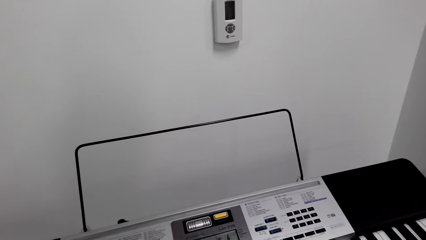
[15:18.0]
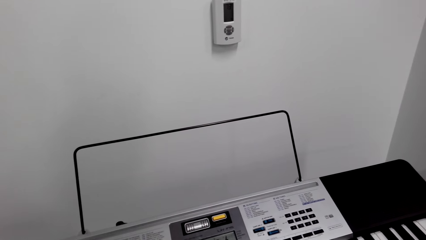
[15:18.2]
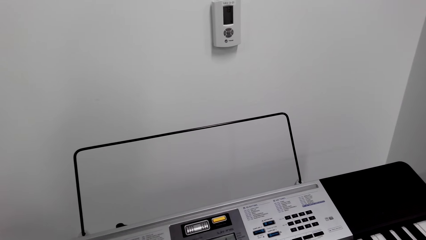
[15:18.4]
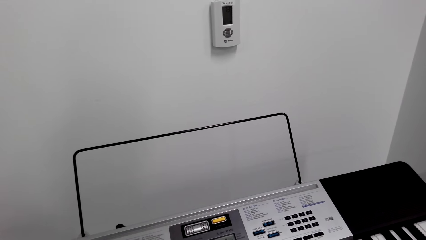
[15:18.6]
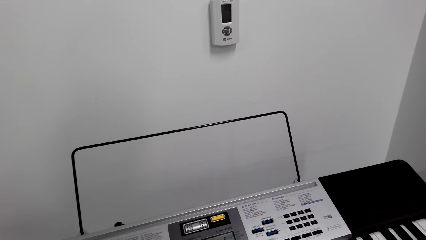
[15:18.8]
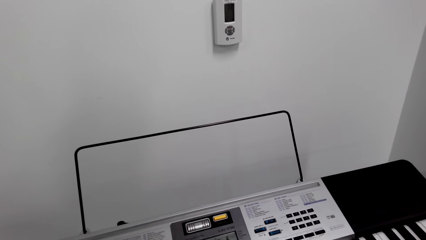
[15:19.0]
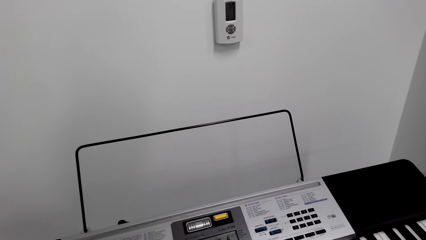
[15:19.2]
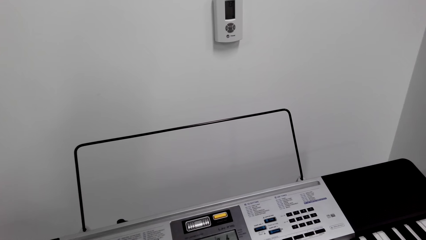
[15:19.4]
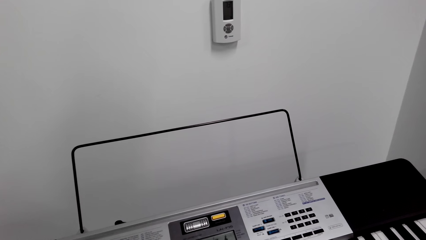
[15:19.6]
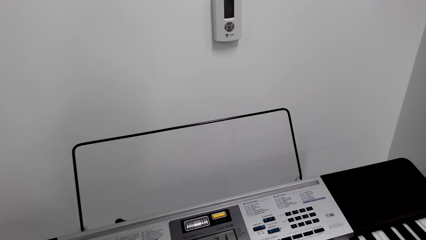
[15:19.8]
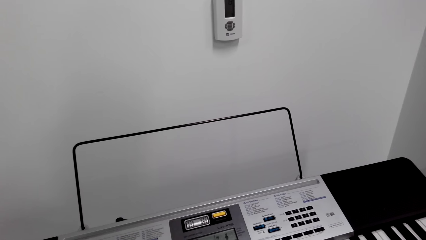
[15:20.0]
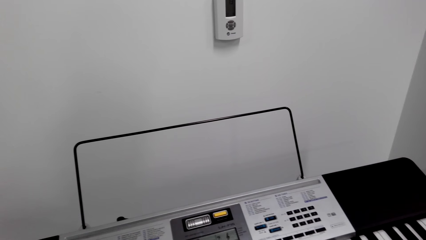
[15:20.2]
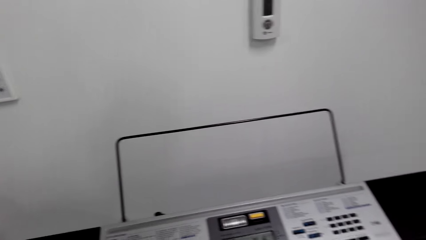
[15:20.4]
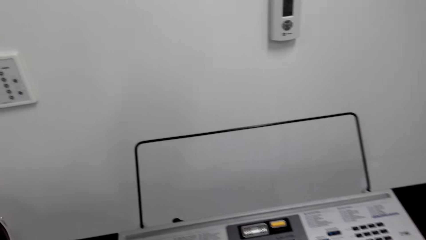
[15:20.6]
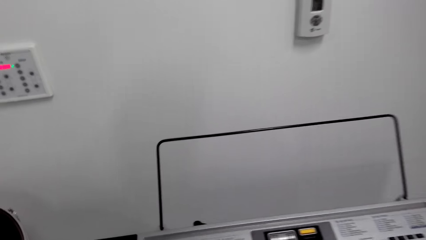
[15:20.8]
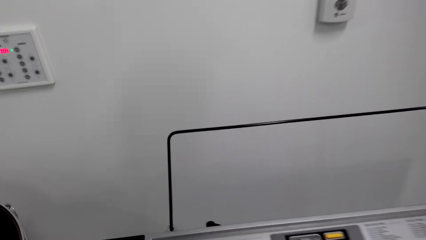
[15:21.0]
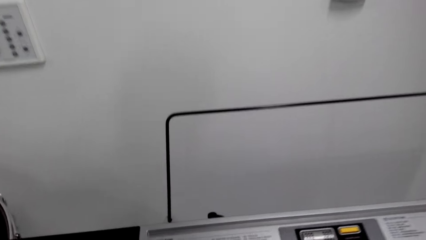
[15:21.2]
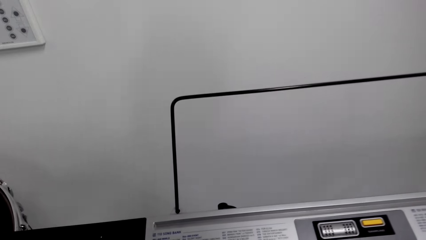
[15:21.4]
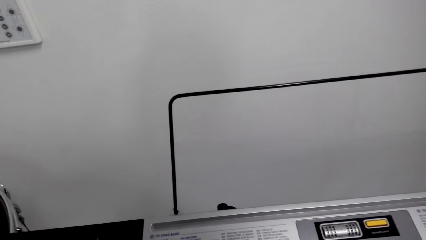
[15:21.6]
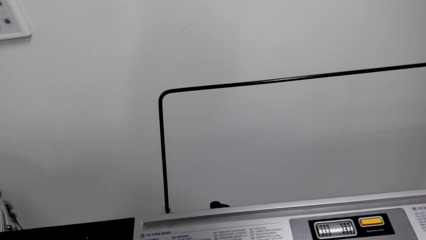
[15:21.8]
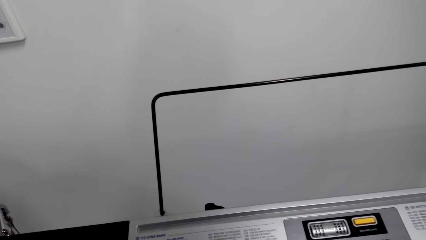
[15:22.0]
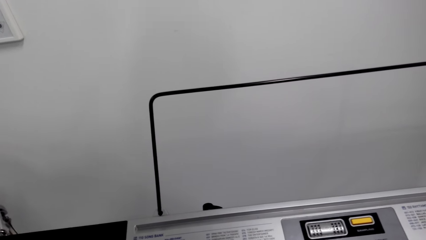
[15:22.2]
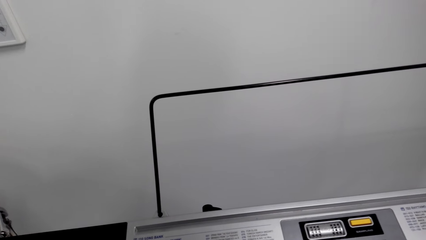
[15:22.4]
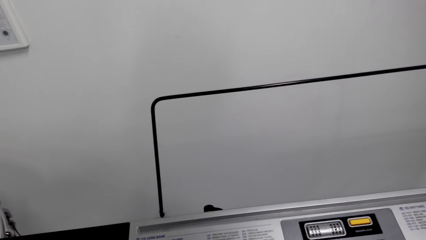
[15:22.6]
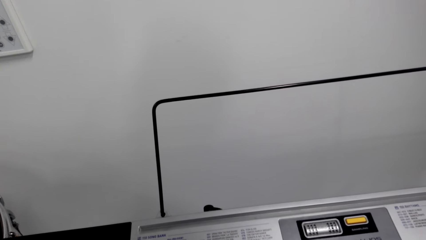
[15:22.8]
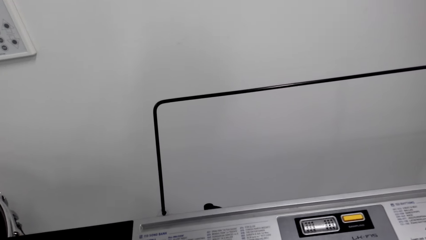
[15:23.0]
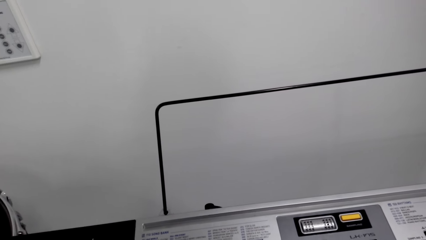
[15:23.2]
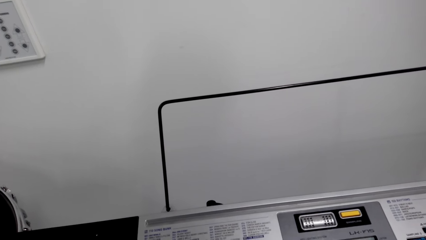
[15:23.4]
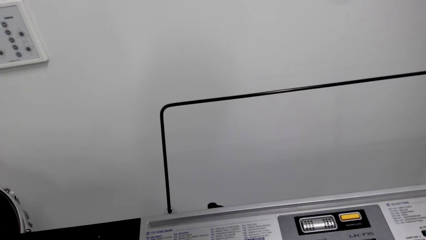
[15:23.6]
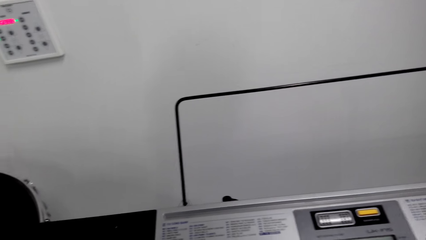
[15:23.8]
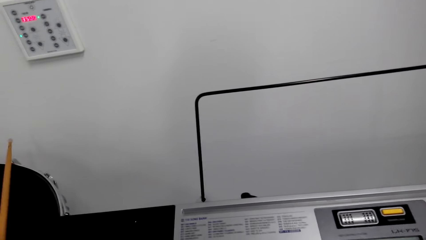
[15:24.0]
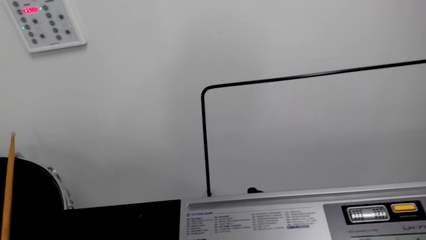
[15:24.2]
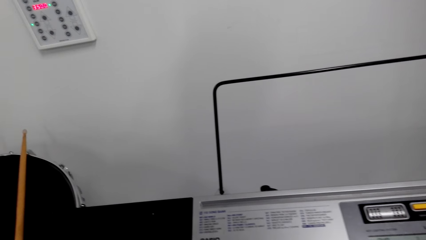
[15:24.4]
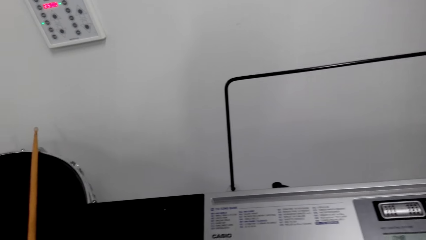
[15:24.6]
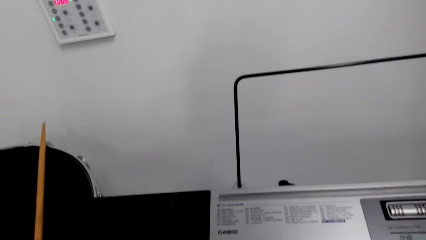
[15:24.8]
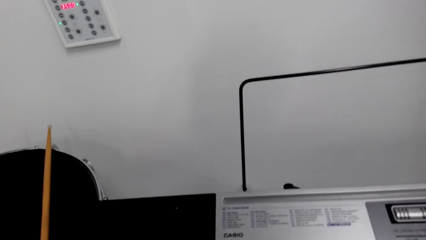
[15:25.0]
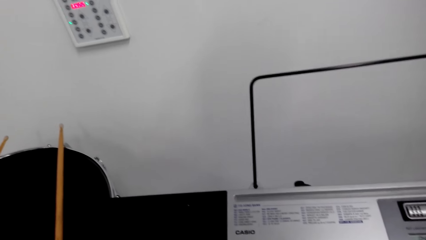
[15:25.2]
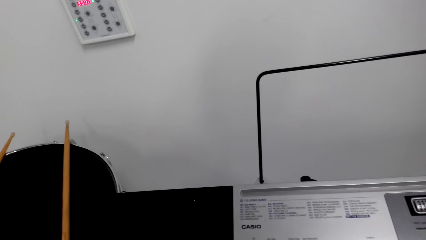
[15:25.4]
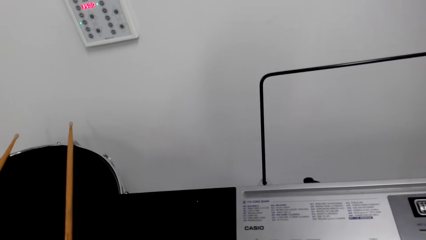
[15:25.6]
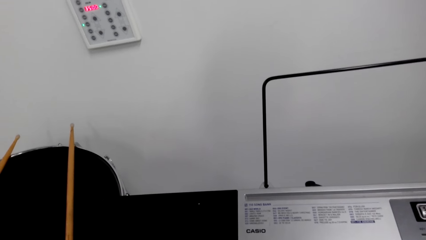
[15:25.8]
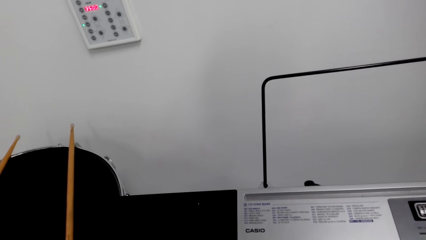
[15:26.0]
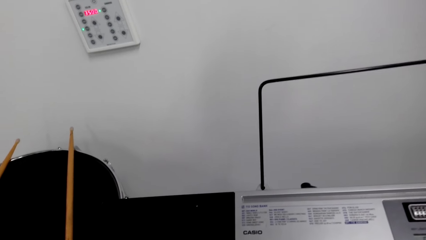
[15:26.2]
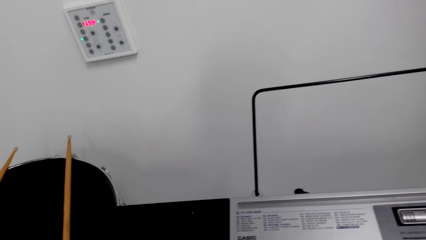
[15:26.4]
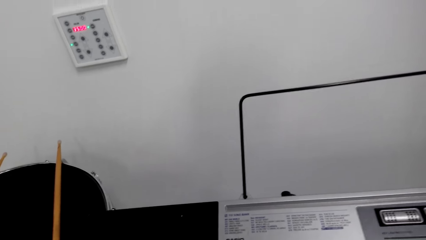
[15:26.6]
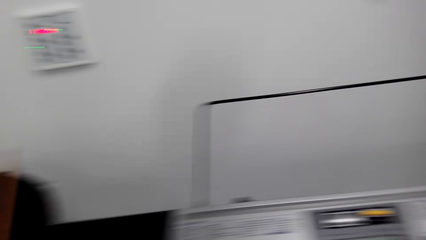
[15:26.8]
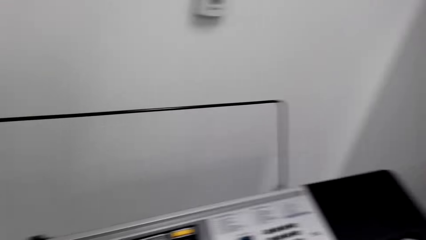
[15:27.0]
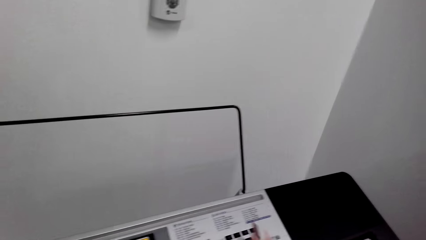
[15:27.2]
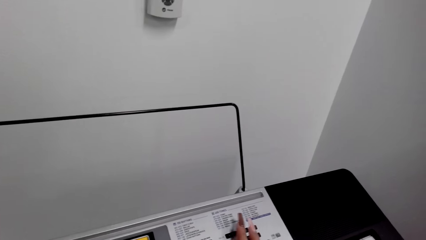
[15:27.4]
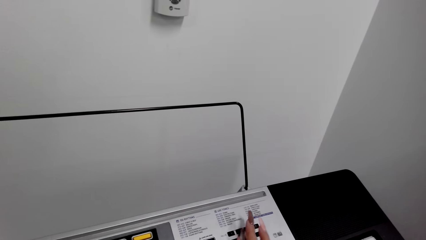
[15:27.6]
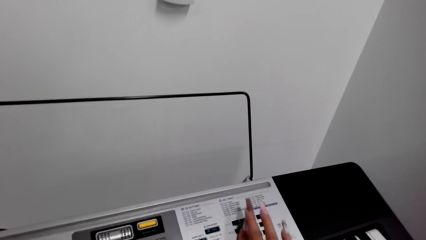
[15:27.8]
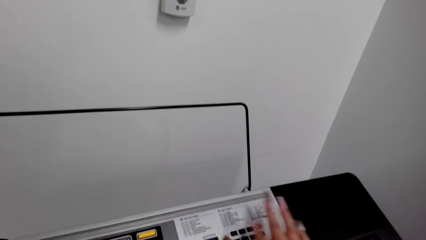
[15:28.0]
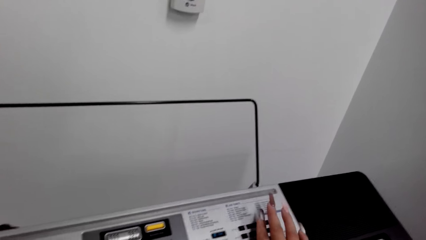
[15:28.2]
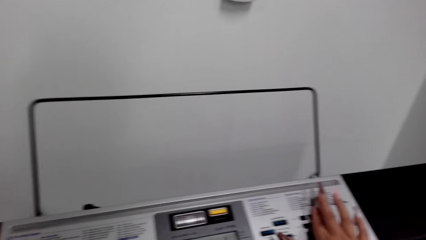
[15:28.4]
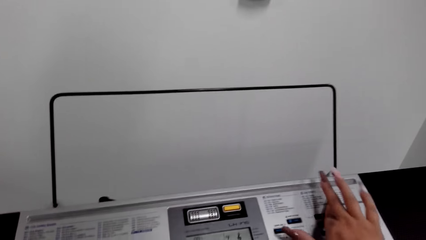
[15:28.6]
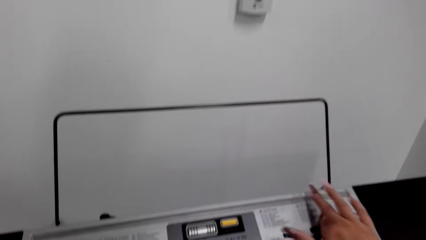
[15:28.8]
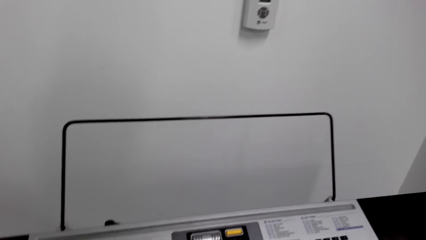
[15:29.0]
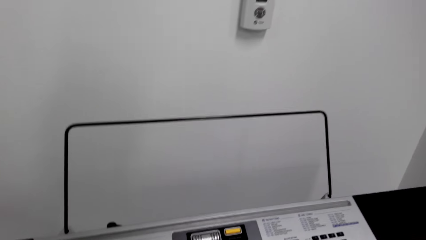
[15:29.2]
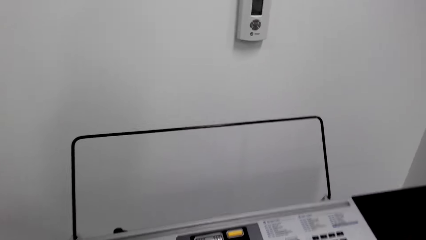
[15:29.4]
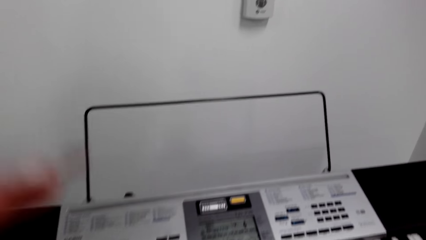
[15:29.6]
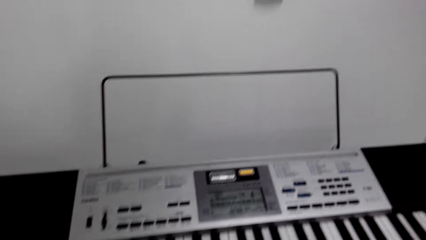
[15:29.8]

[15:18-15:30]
The camera wearer paused playing the piano. They play the piano.

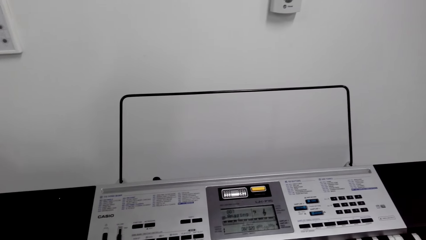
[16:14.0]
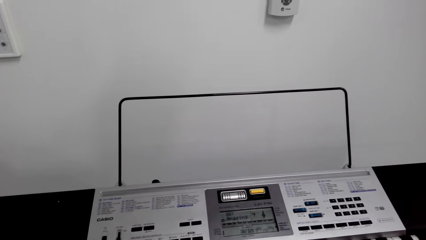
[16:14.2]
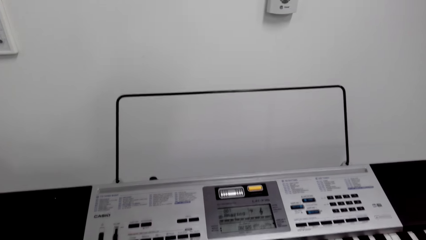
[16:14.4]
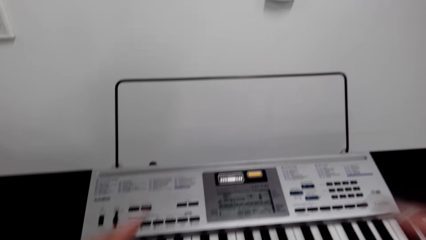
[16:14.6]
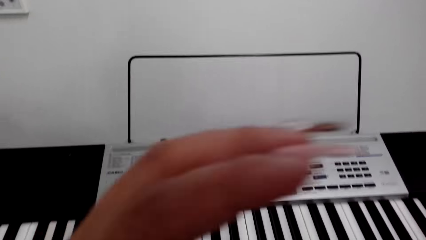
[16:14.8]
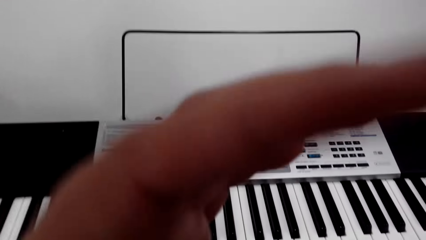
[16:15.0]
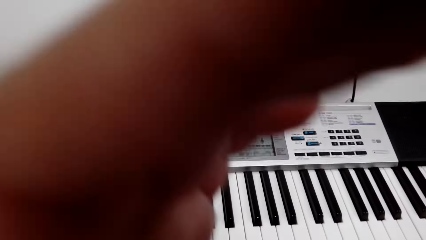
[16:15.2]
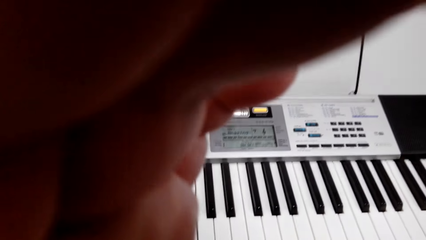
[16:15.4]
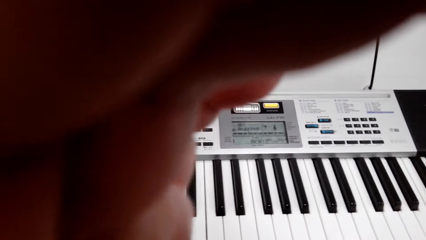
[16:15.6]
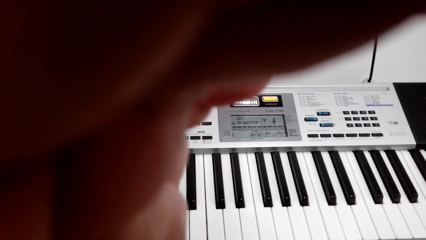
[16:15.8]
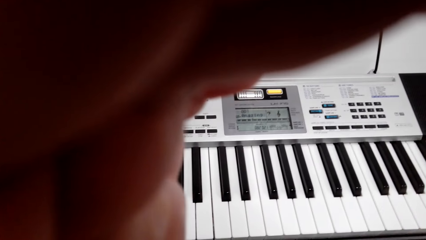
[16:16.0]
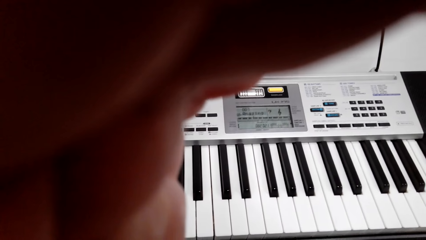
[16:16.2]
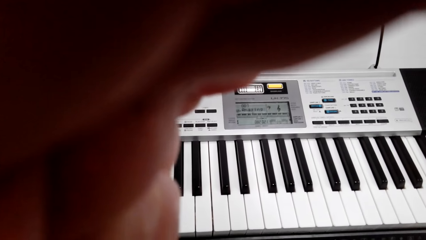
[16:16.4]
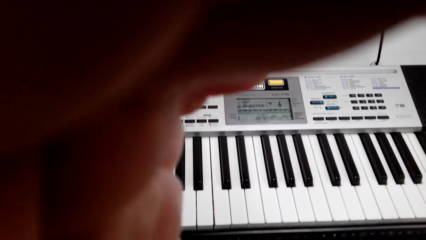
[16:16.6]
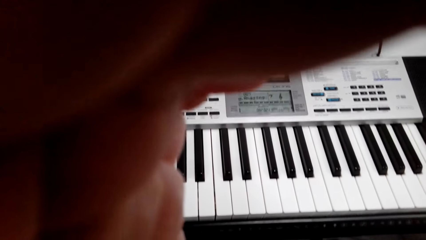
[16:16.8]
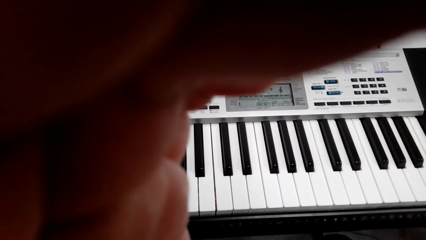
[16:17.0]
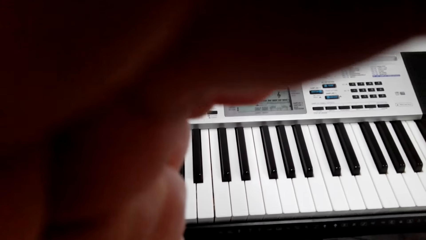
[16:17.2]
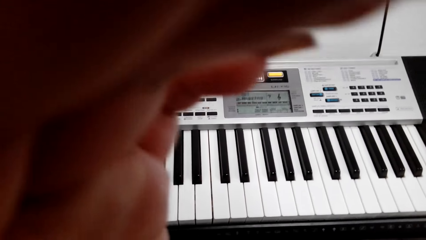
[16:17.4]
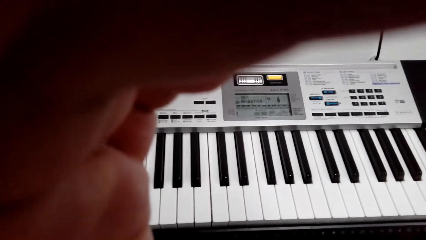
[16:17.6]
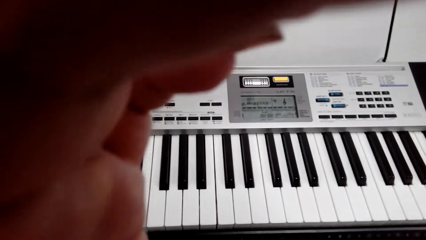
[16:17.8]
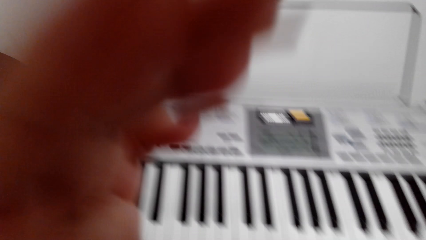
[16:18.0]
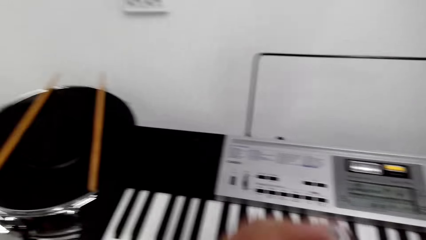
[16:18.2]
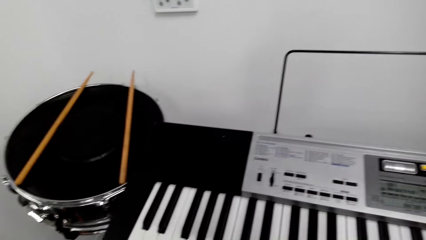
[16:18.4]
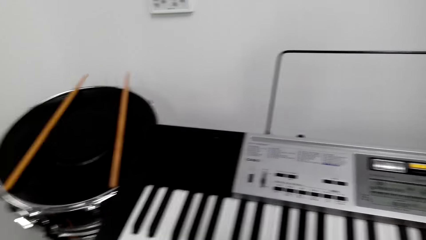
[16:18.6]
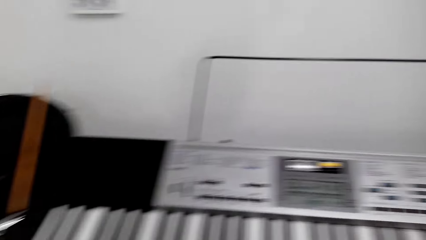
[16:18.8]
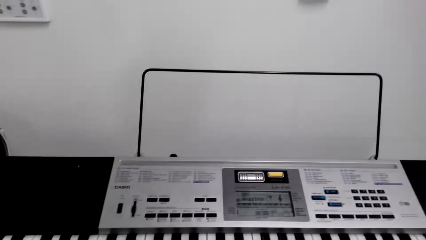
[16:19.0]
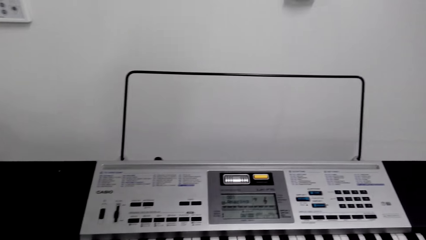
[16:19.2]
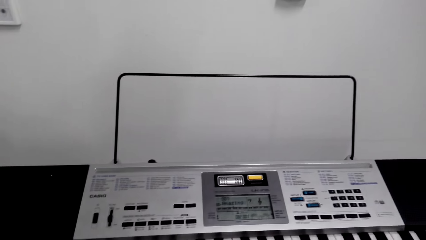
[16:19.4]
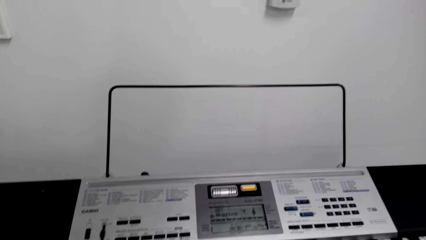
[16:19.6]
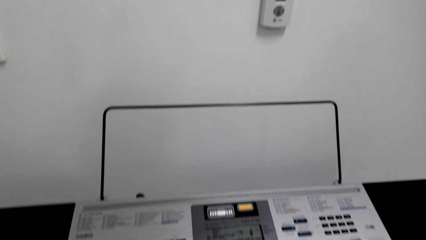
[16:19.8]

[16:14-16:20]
The camera wearer adjusts the camera.
